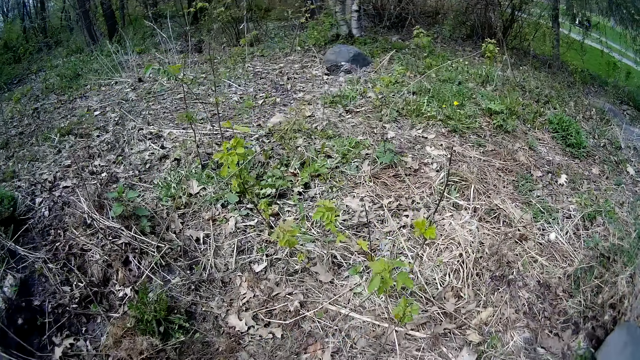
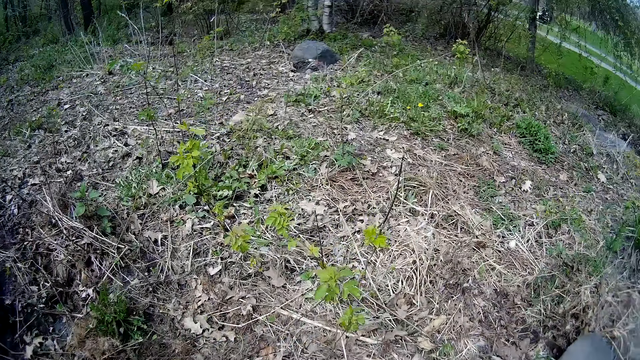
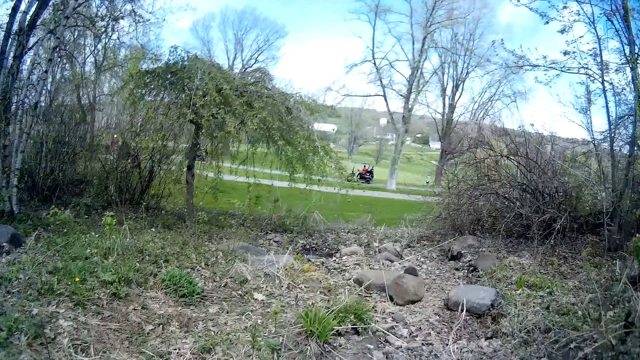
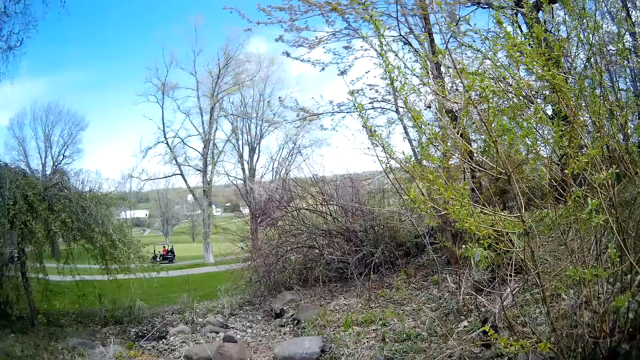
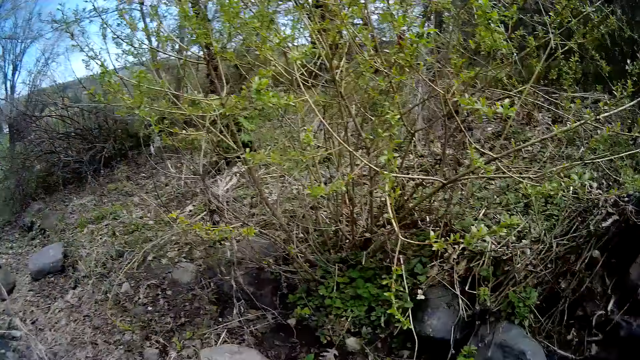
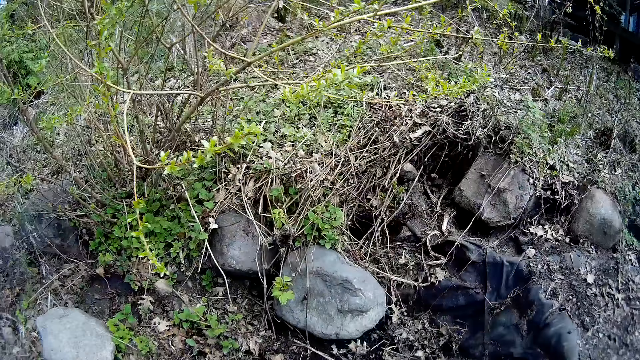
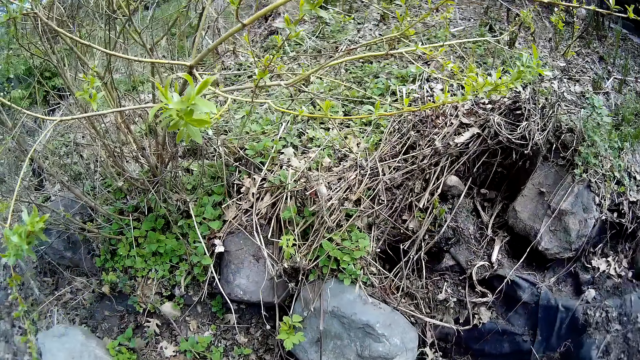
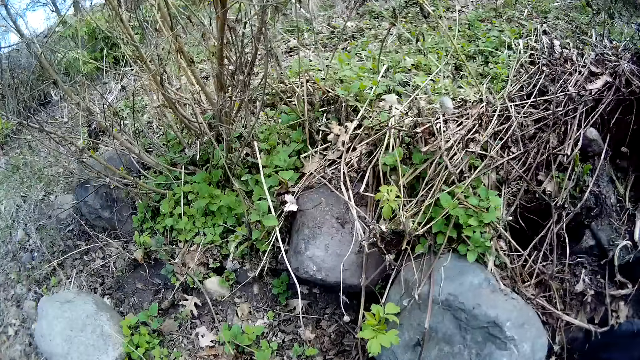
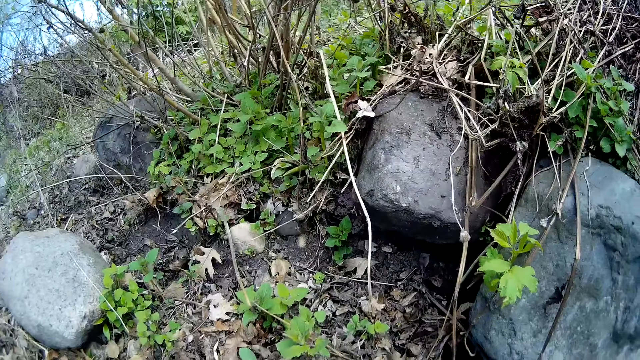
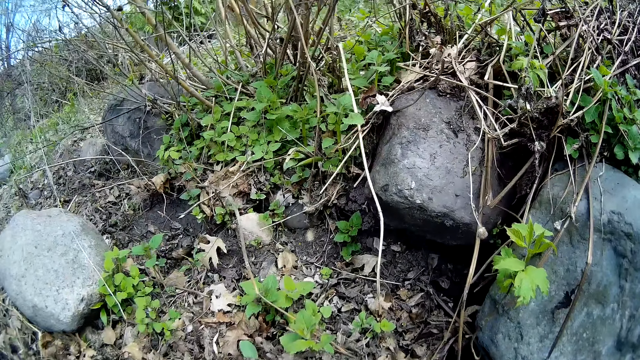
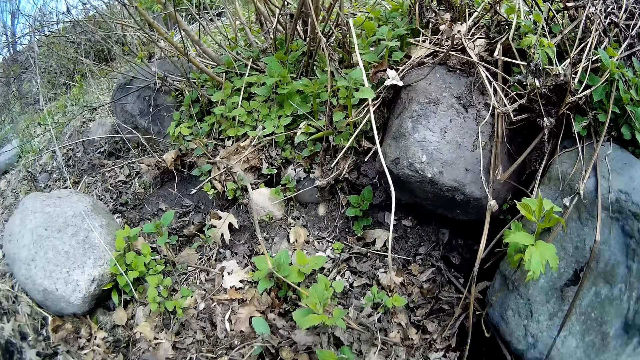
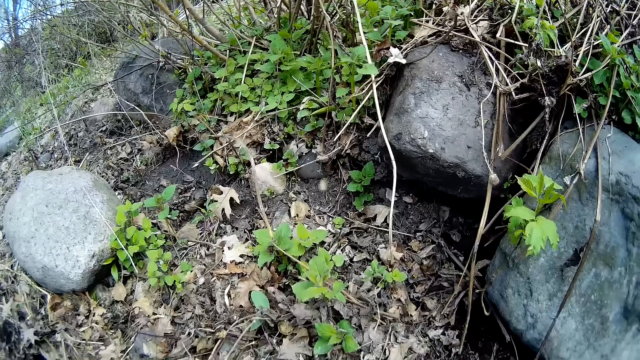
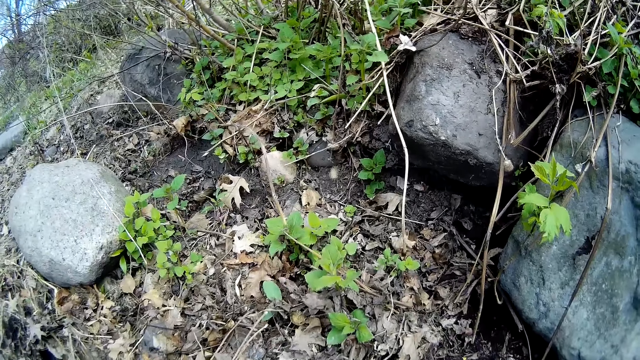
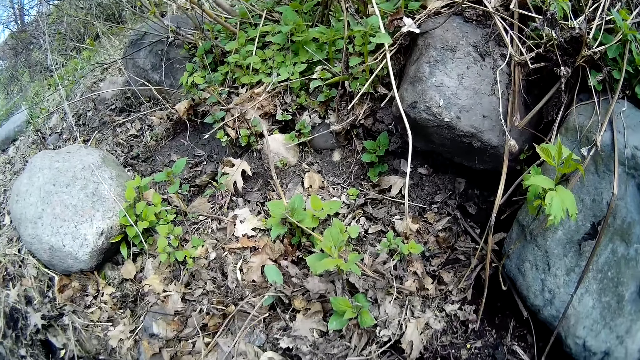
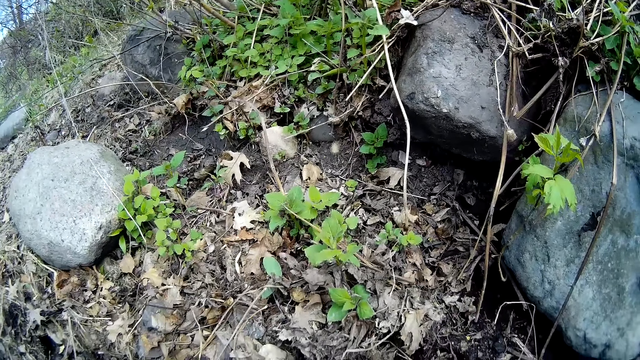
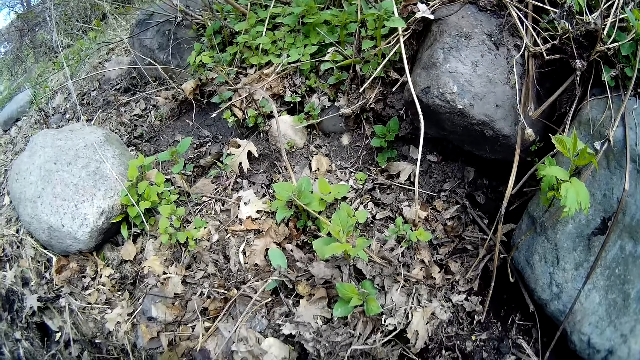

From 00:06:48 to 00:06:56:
The camera wearer walks away from the blue bucket.

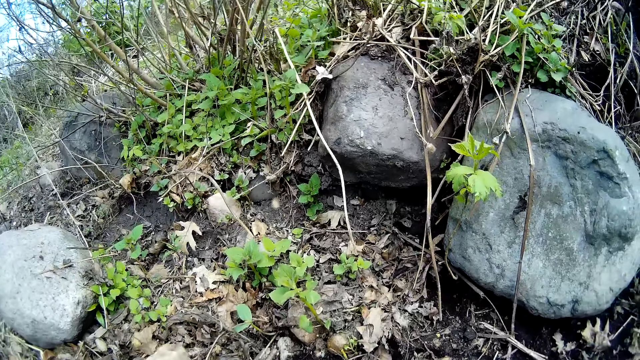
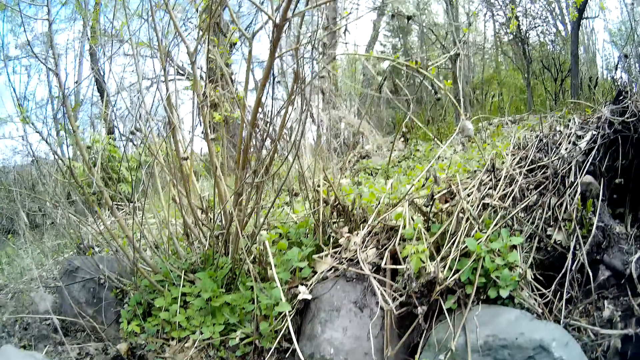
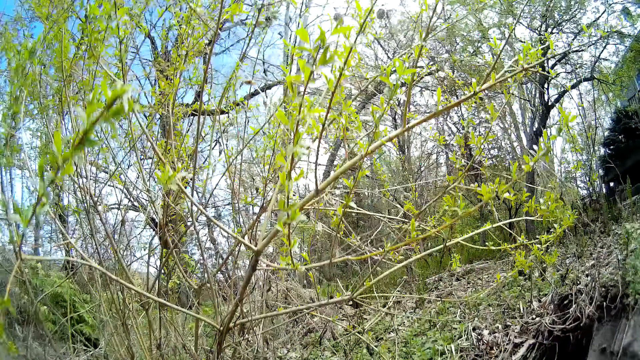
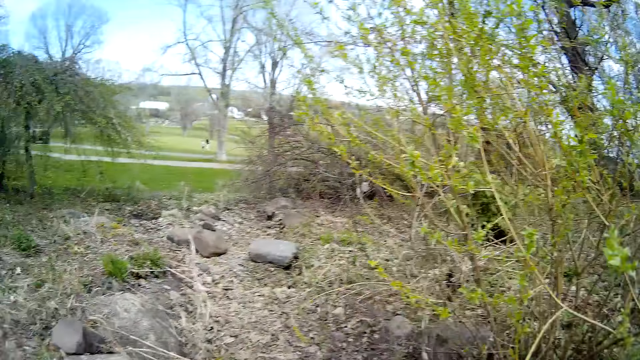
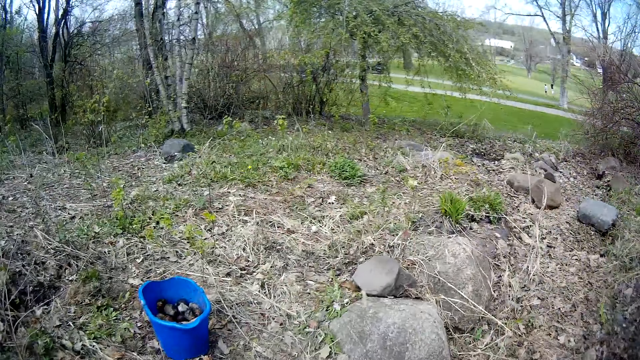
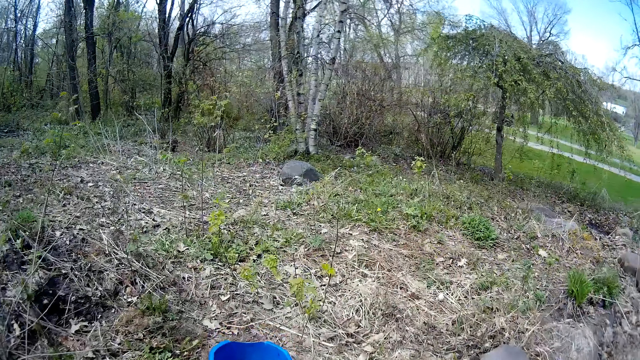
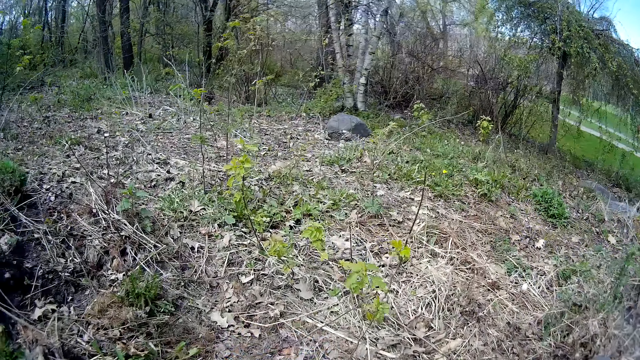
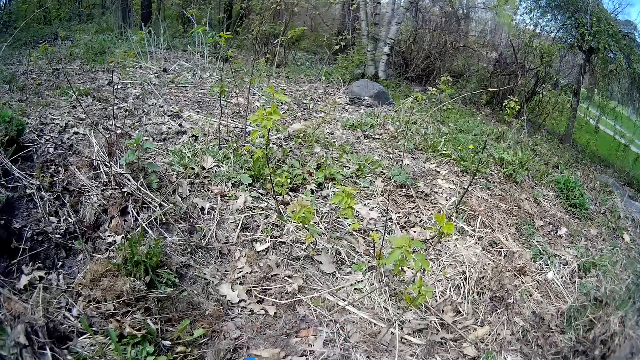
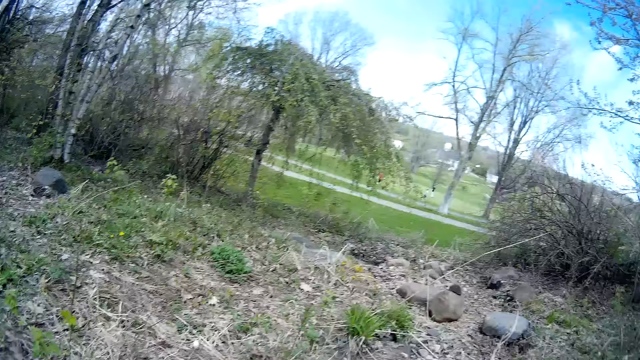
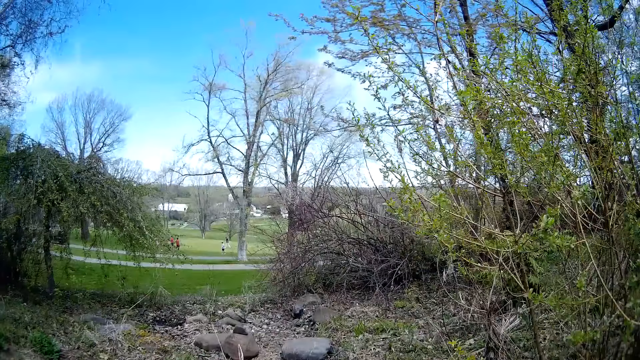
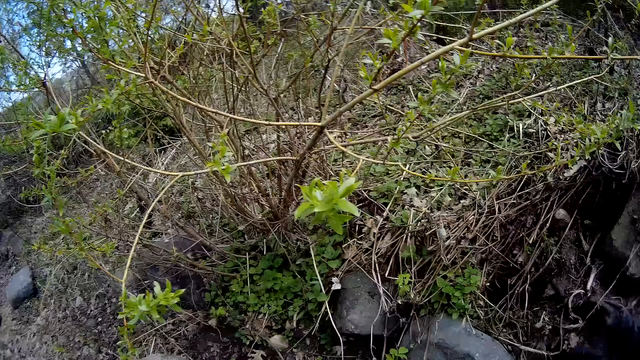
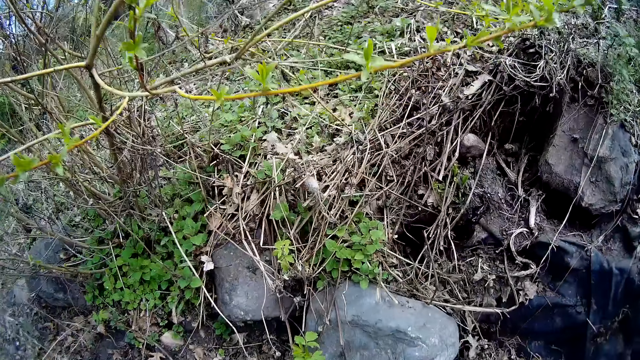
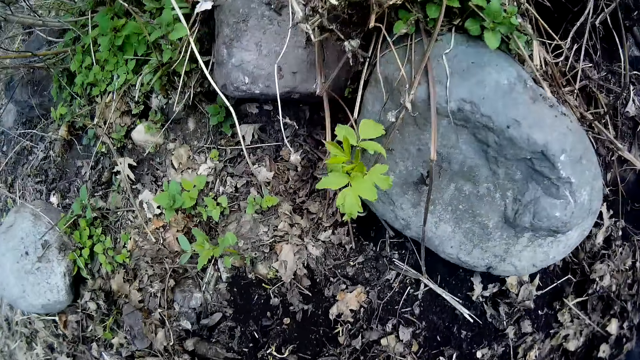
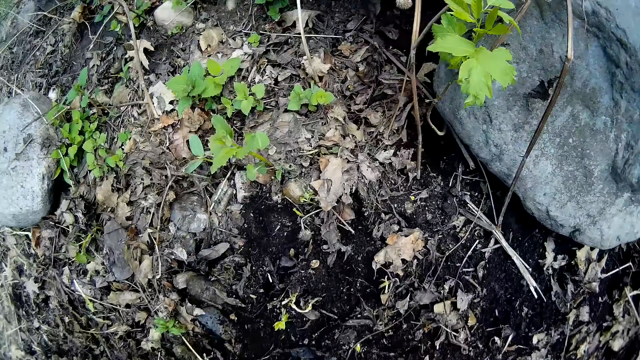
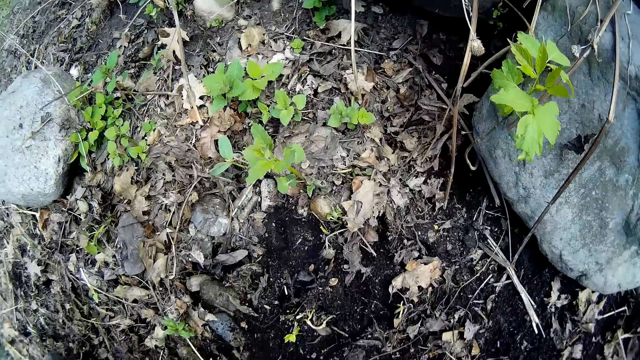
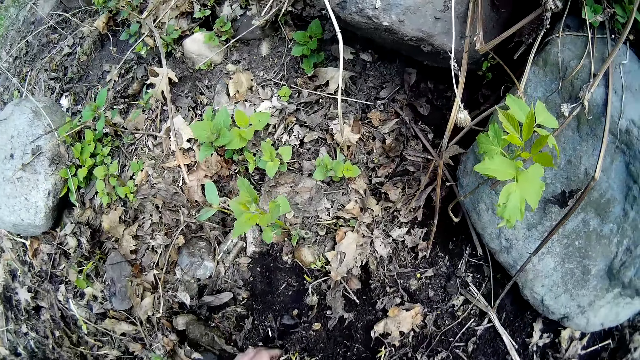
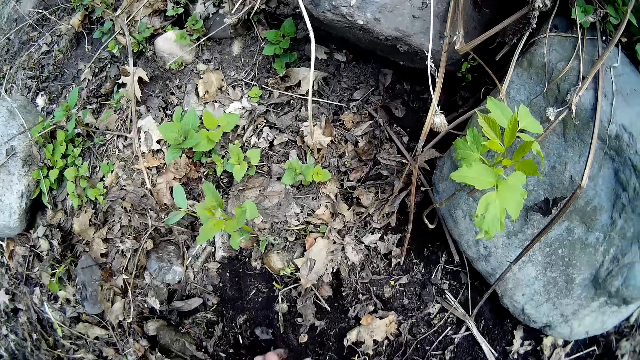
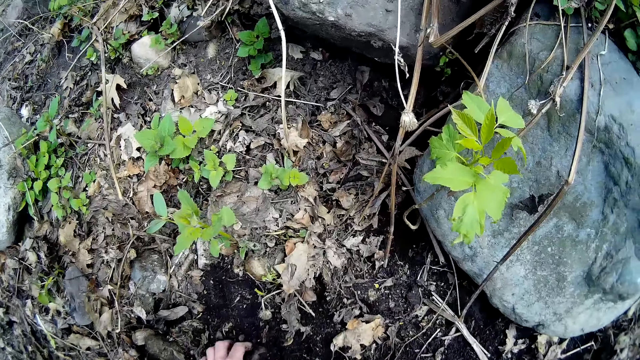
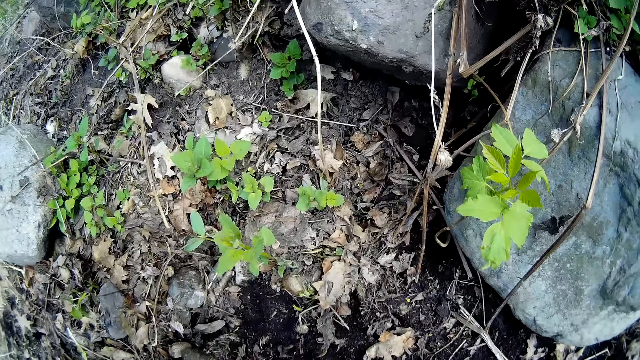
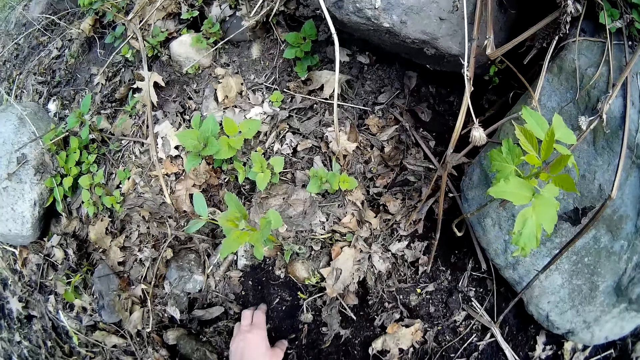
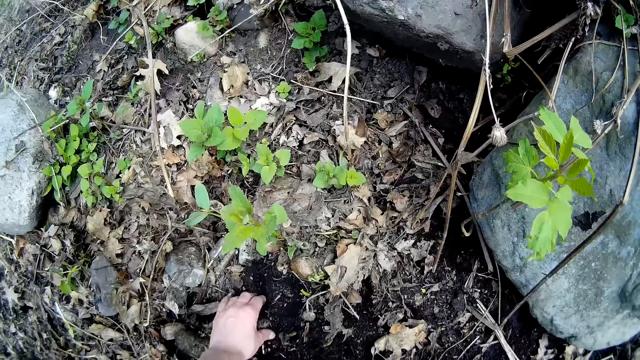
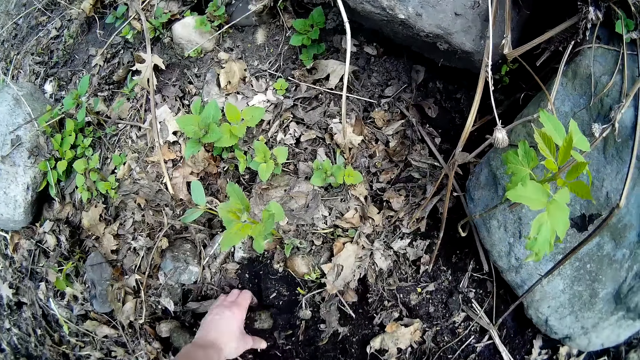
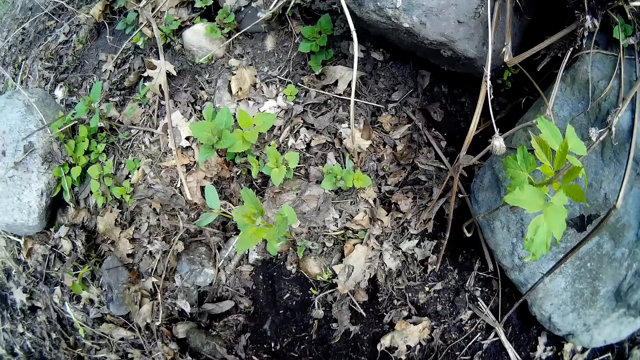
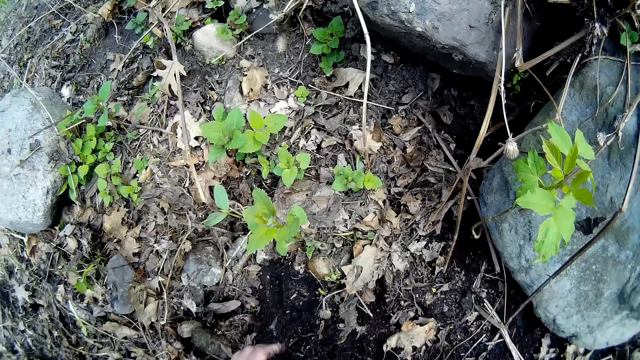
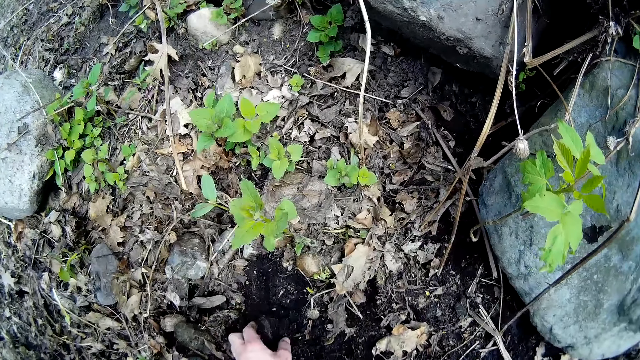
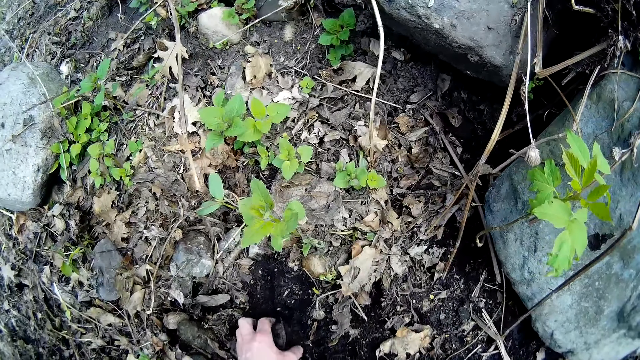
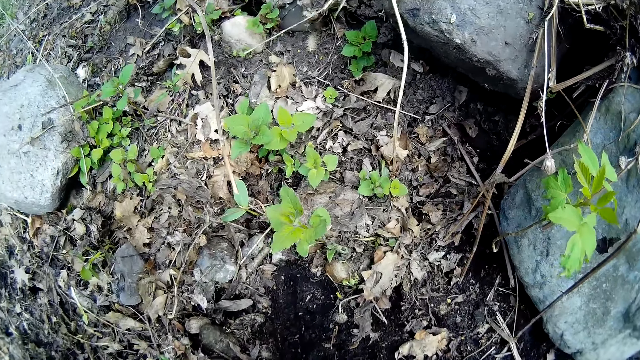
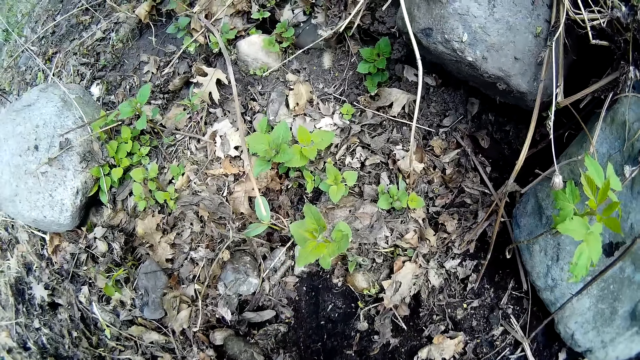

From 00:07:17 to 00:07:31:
The camera wearer walks towards the blue bucket on the ground. She walks away from the blue bucket. She digs the ground with her left hand. She places her hand on the ground. She picks a stone from the ground with her left hand. She holds a stone firmly. She picks a stone from the ground with her left hand. She picks a stone from the ground with her left hand. She moves the stone aside.
